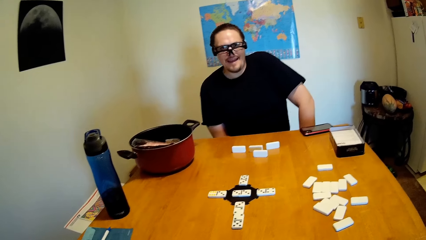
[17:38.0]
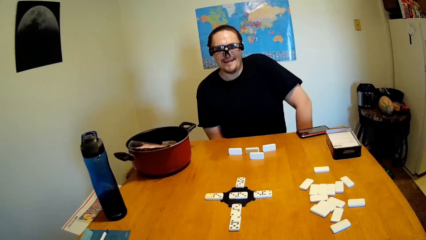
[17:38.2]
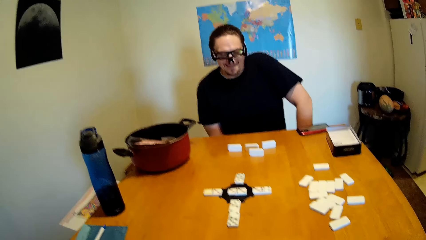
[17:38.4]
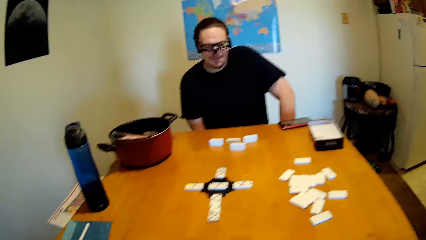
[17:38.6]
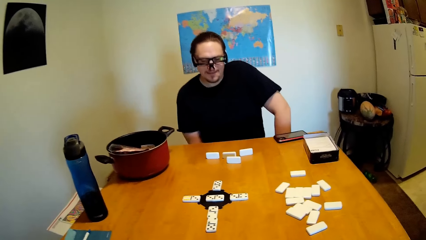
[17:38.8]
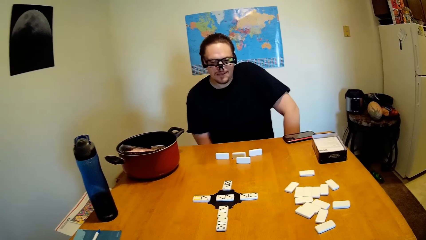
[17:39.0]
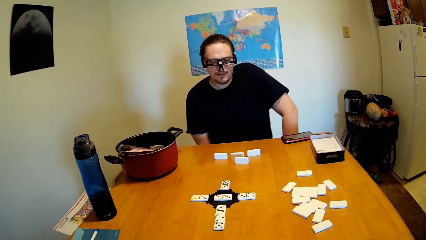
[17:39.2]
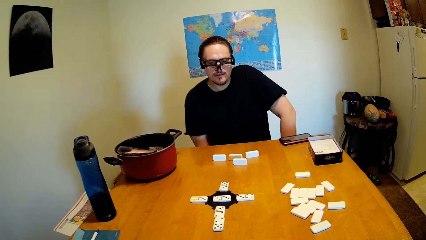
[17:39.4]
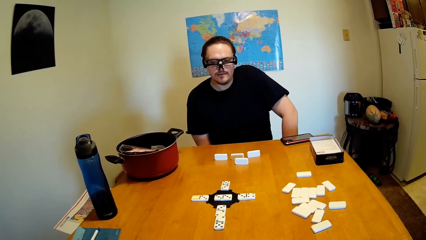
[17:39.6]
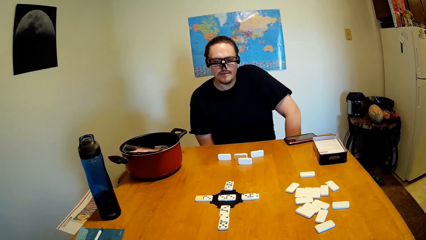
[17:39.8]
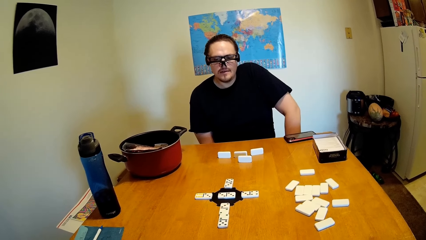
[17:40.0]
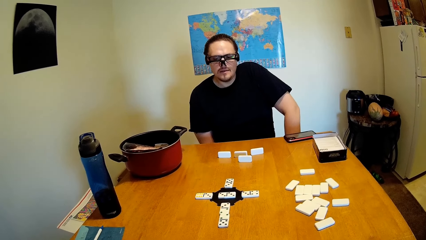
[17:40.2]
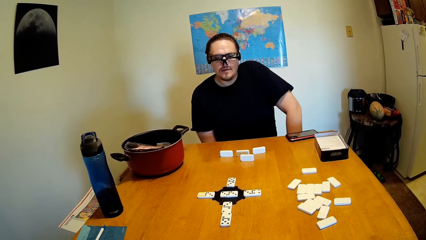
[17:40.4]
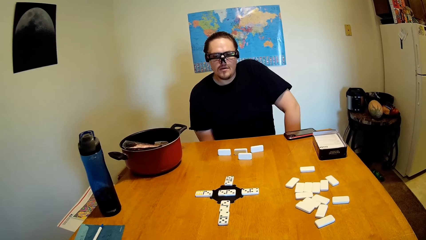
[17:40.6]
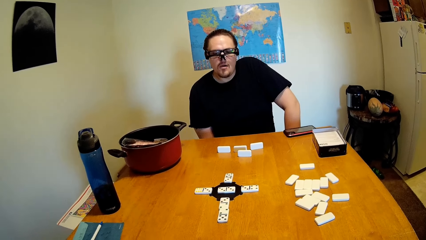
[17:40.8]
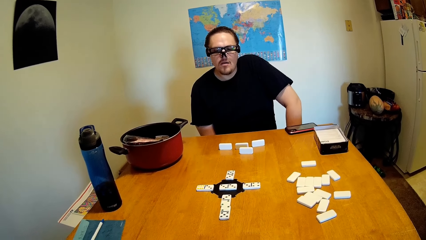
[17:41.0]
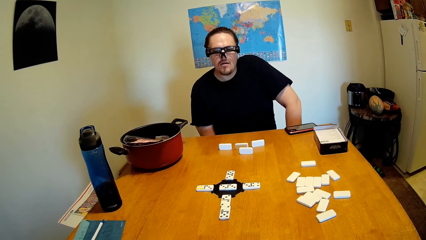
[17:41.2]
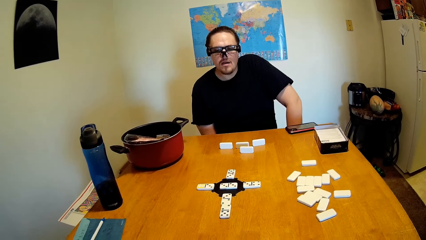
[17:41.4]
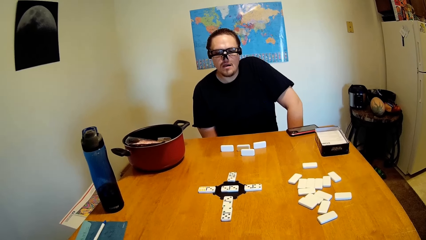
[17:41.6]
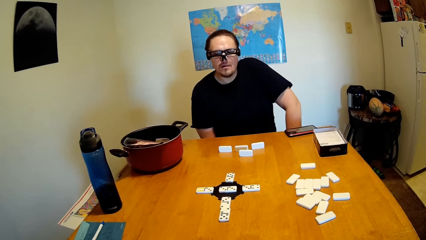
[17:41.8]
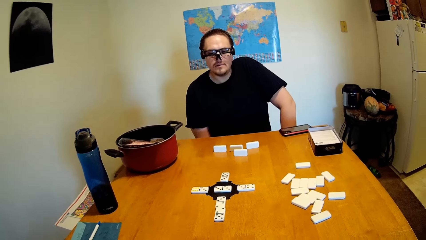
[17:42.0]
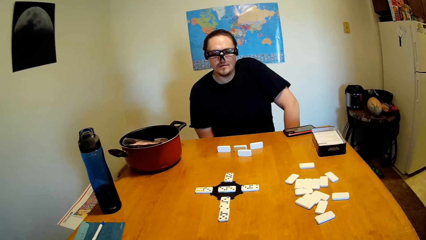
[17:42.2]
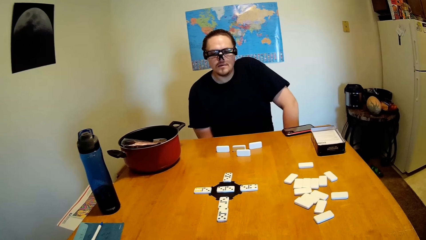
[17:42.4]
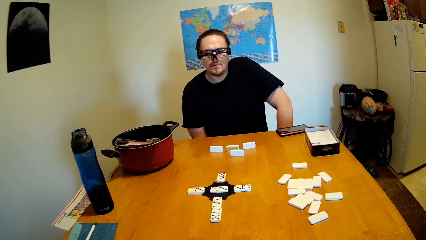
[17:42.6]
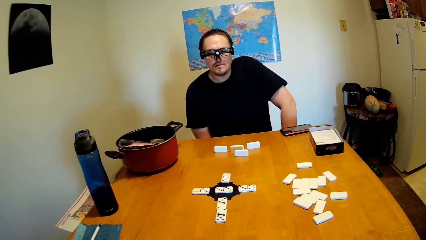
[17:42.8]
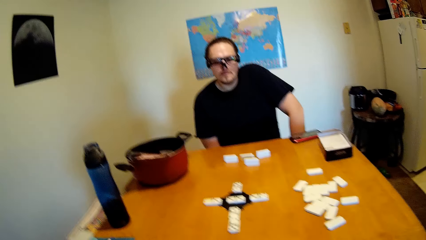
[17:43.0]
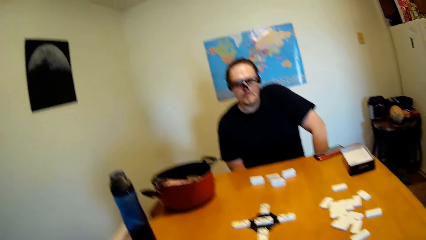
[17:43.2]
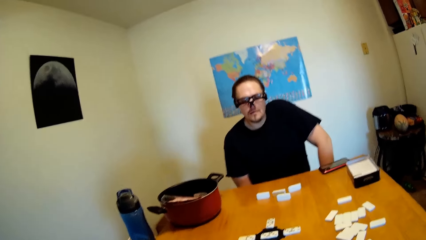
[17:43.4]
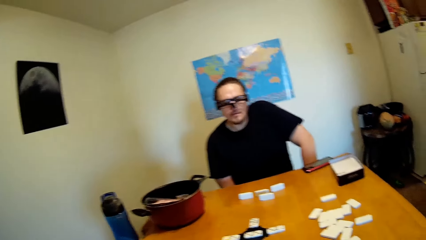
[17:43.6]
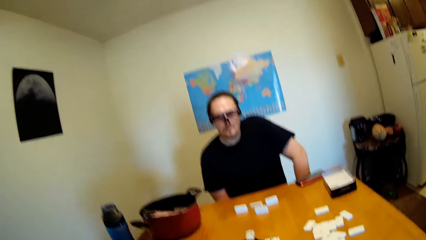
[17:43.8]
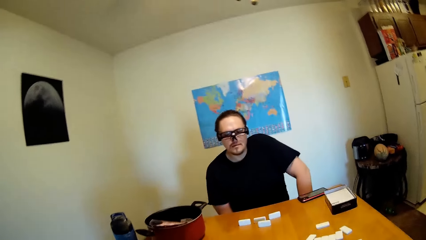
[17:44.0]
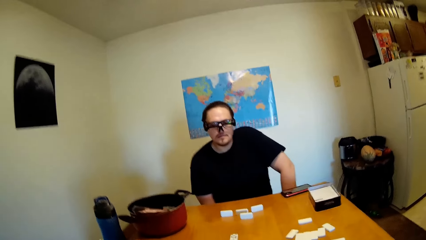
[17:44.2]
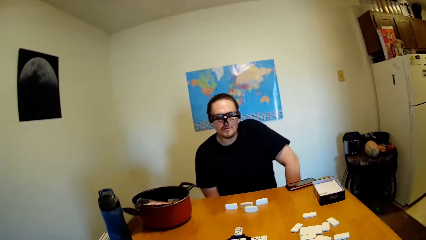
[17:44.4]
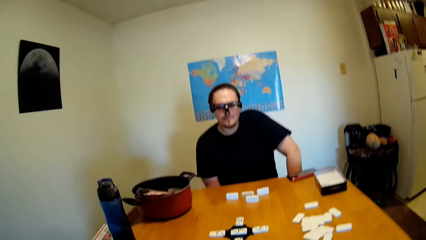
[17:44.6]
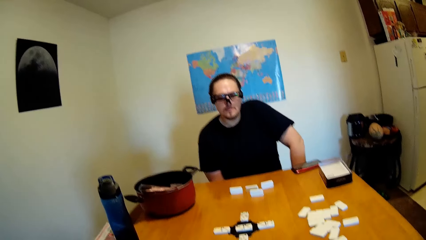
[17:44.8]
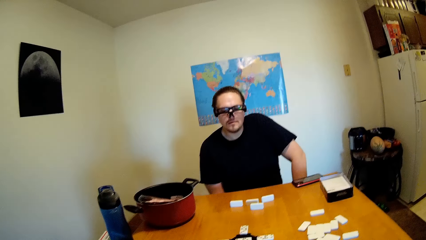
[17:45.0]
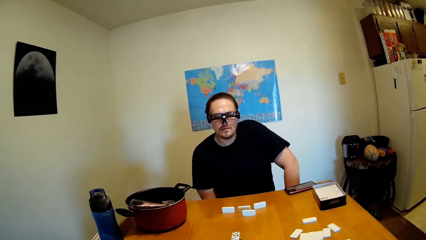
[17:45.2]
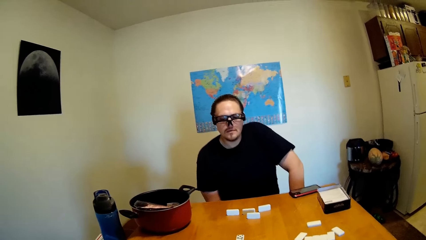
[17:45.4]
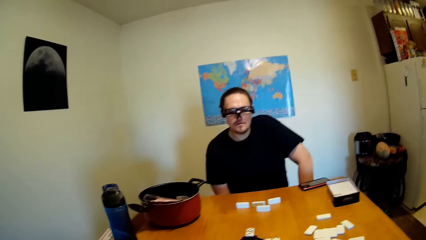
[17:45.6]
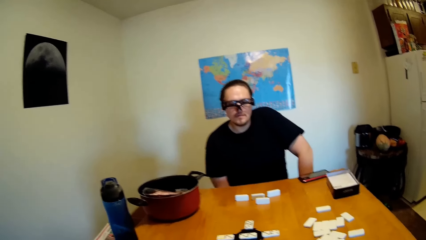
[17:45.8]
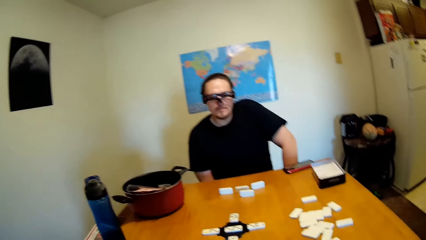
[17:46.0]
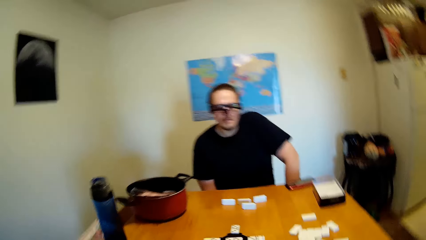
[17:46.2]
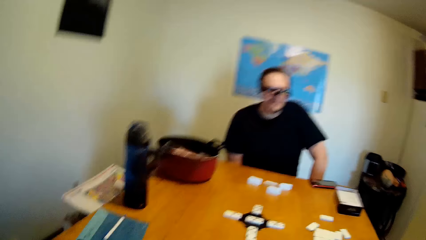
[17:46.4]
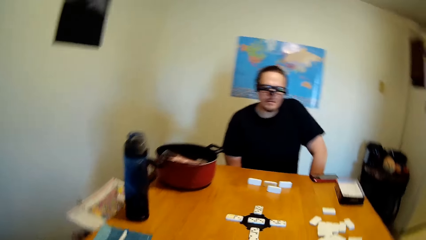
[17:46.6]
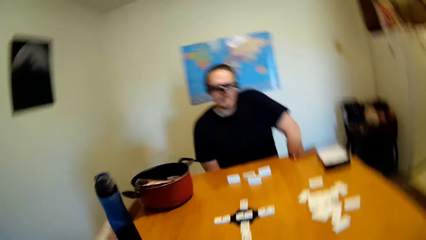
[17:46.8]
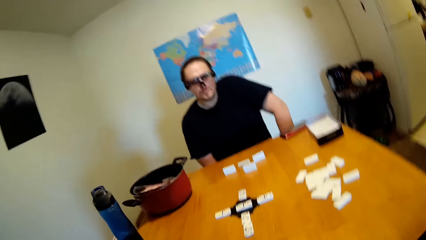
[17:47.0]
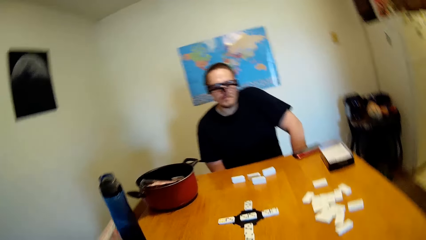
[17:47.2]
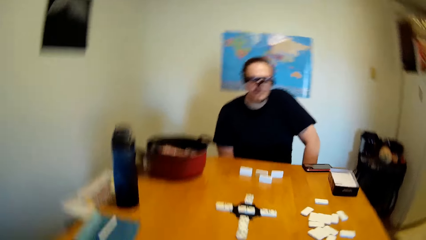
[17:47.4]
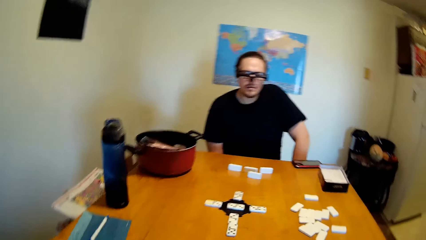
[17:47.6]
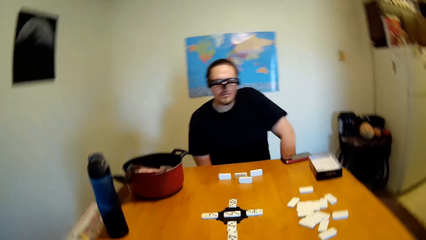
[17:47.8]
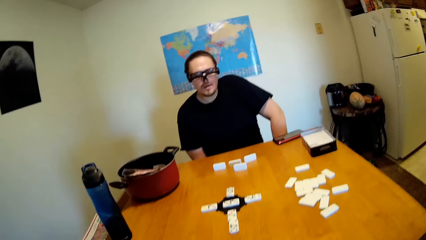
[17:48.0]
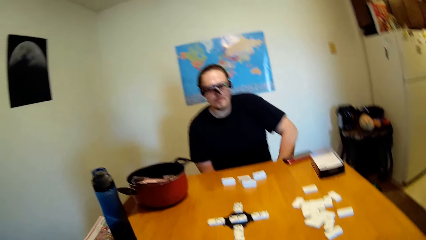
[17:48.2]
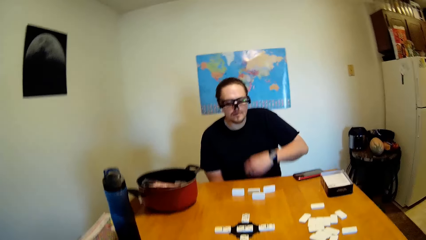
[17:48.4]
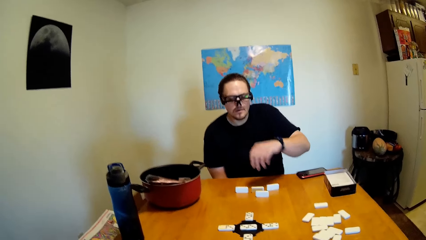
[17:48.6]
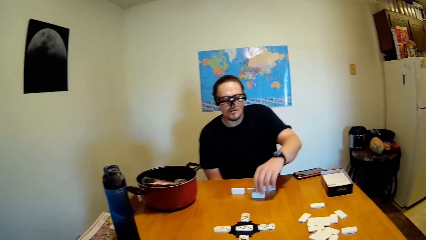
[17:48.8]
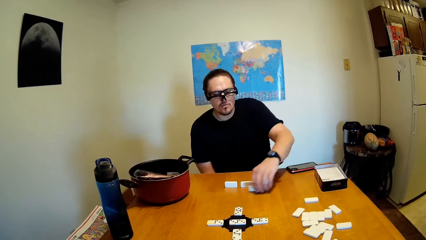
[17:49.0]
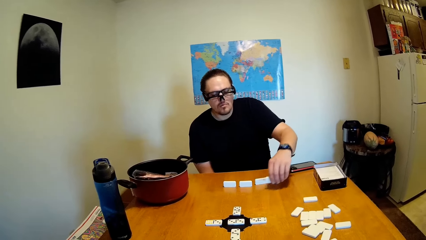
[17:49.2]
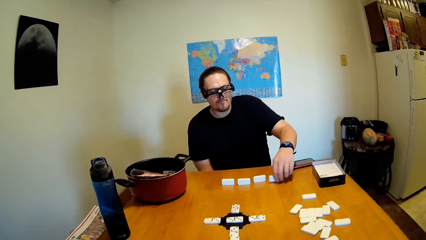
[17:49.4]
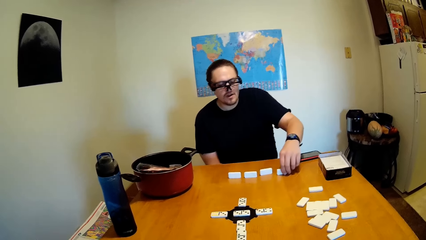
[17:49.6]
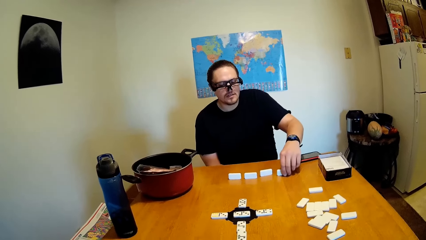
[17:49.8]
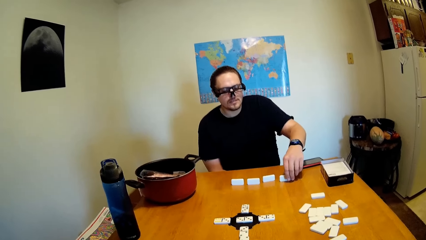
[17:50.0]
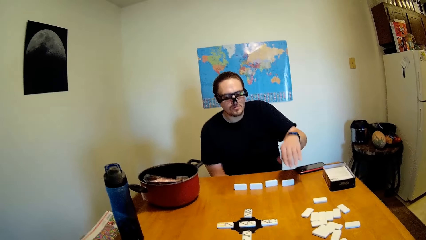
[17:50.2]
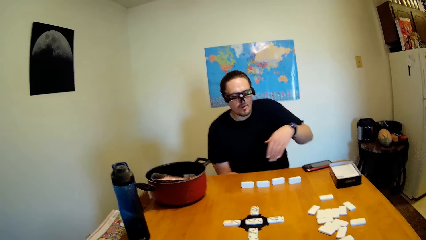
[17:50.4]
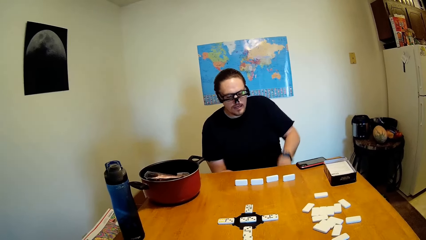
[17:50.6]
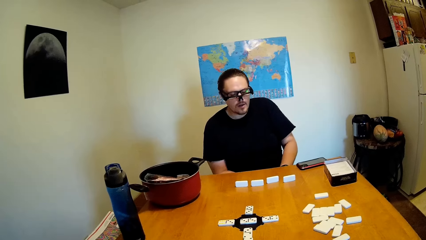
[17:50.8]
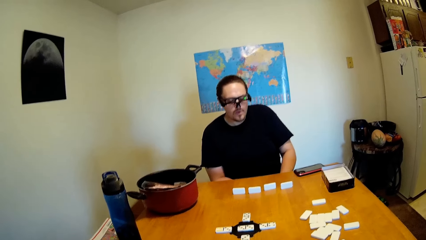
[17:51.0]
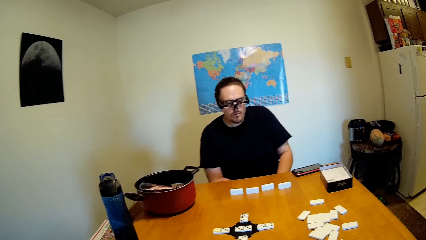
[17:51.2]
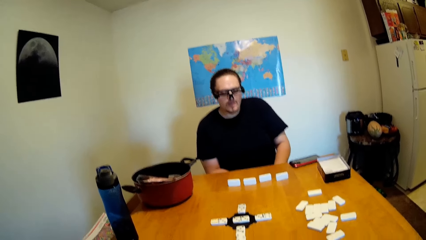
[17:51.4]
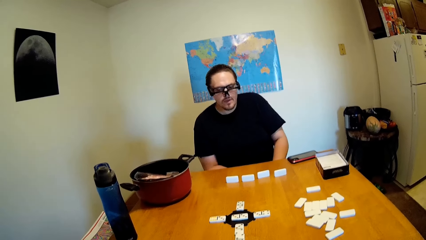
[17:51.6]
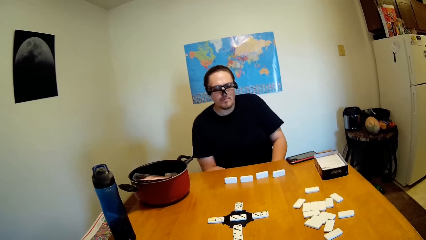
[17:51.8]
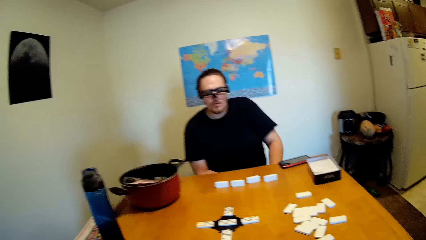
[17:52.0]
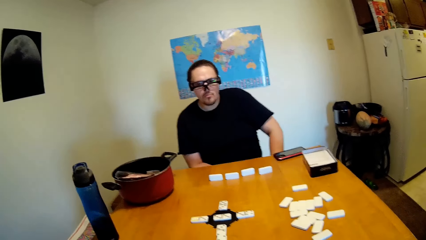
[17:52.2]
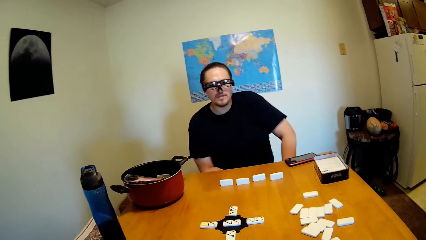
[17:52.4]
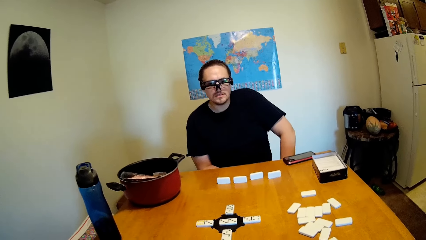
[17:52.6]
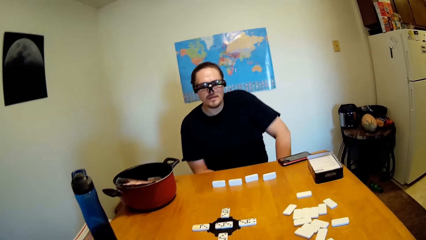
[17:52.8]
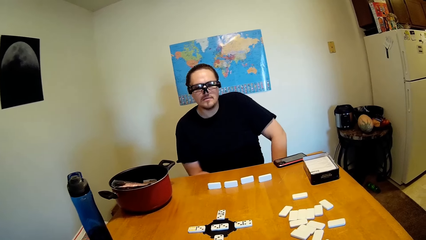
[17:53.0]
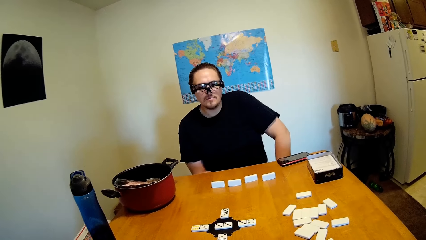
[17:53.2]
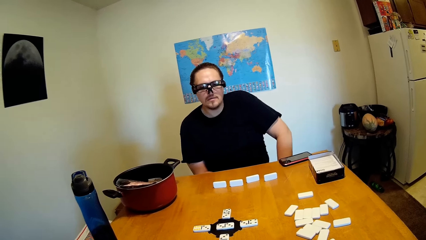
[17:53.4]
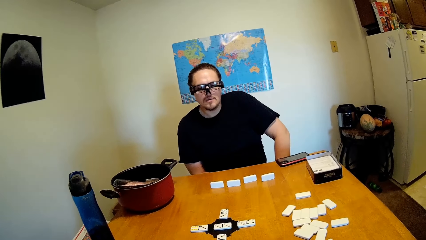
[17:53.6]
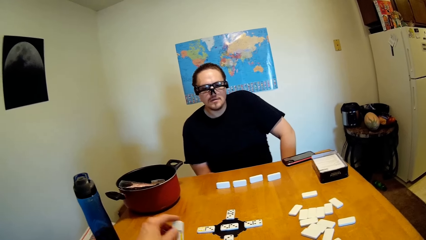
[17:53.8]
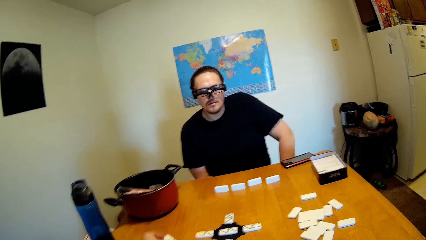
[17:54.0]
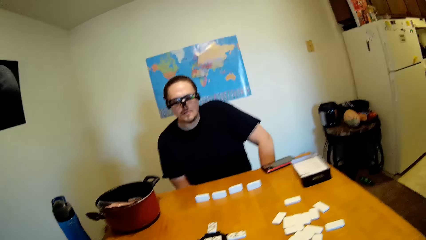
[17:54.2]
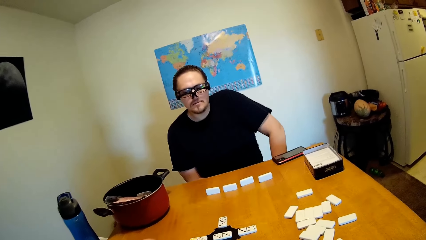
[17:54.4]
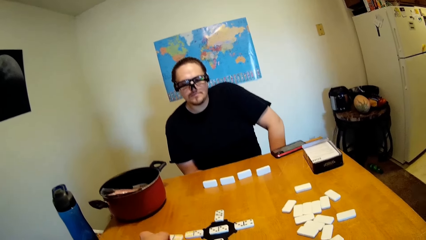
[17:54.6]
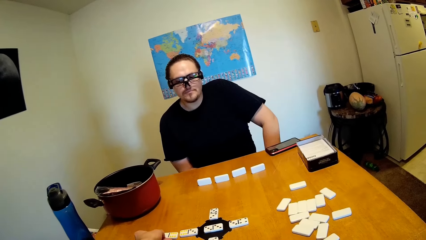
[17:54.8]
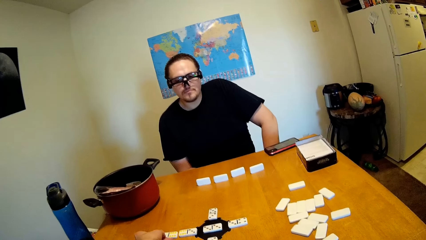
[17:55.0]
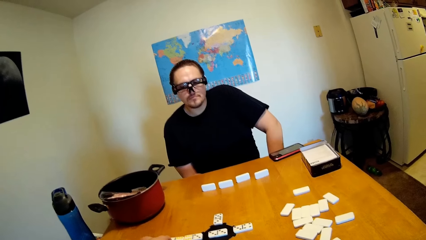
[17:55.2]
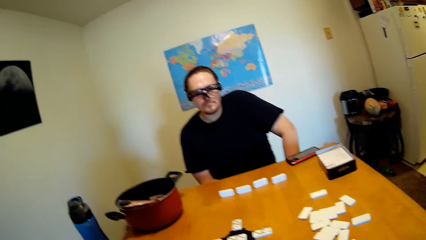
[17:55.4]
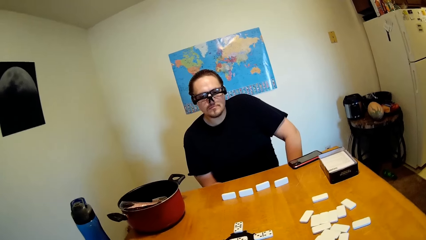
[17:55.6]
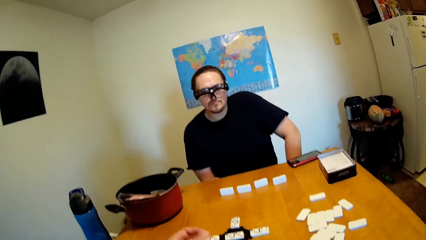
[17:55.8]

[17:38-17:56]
A man nods his head. The camera wearer shakes his head. The man holds the domino, moves a dice, and puts down the domino. The camera wearer puts a domino on the table.
